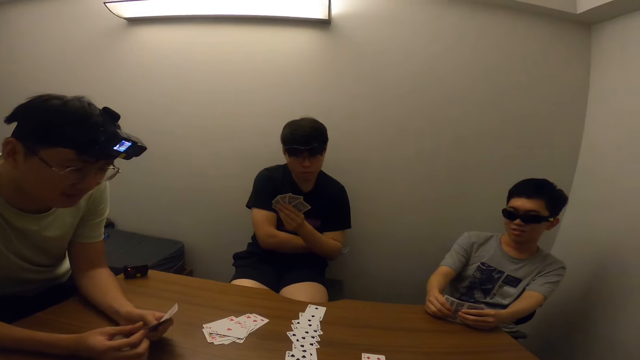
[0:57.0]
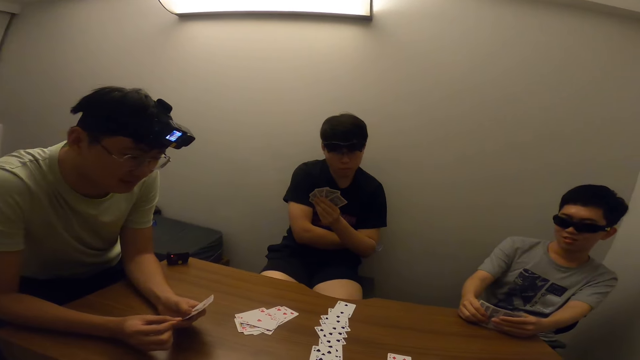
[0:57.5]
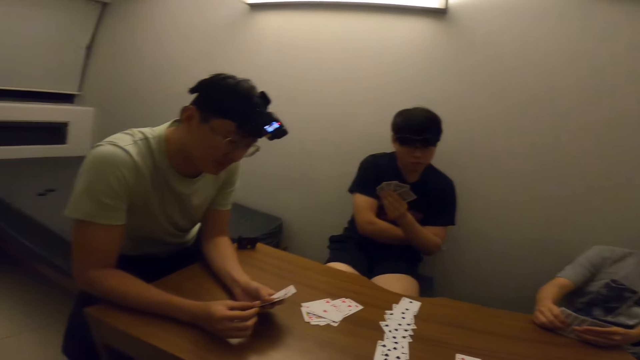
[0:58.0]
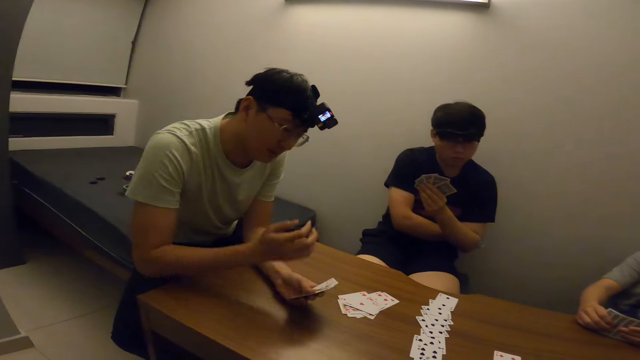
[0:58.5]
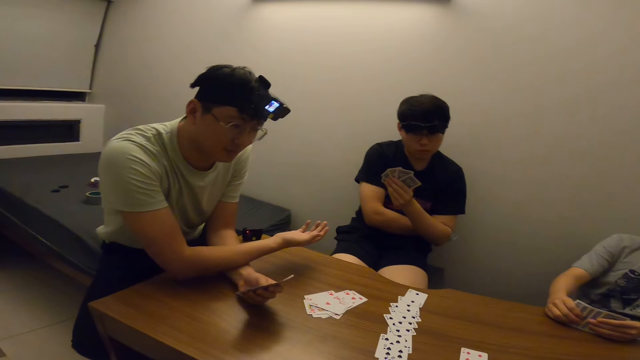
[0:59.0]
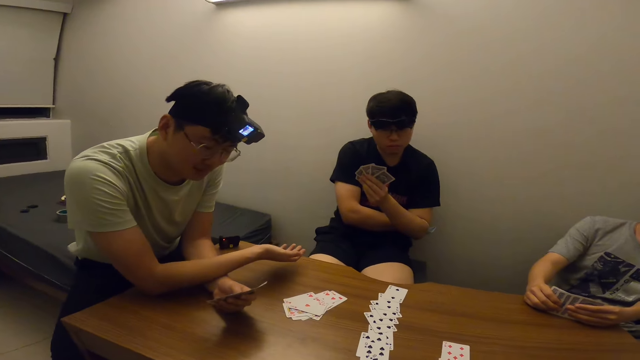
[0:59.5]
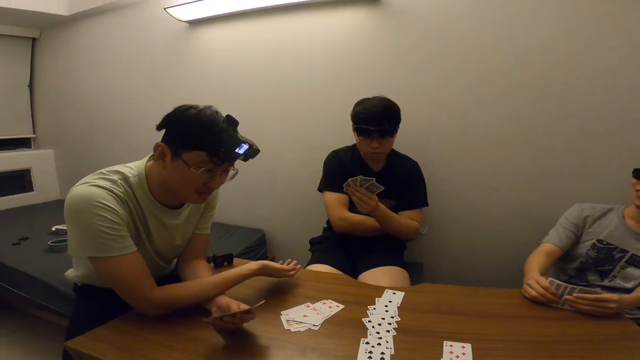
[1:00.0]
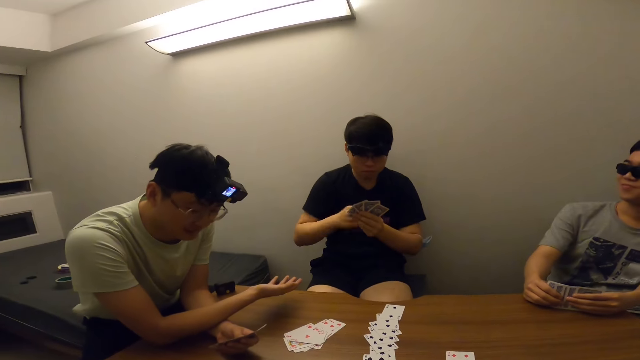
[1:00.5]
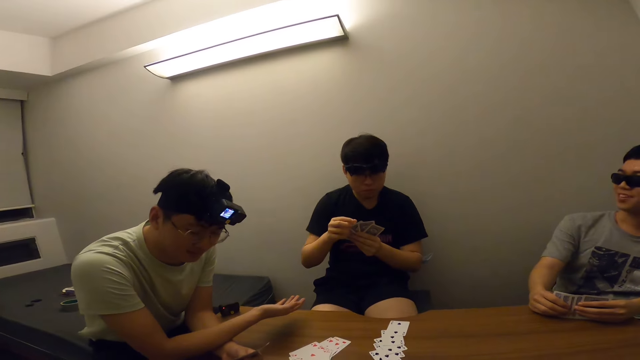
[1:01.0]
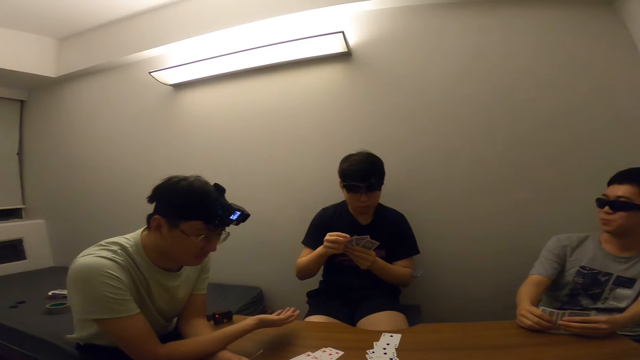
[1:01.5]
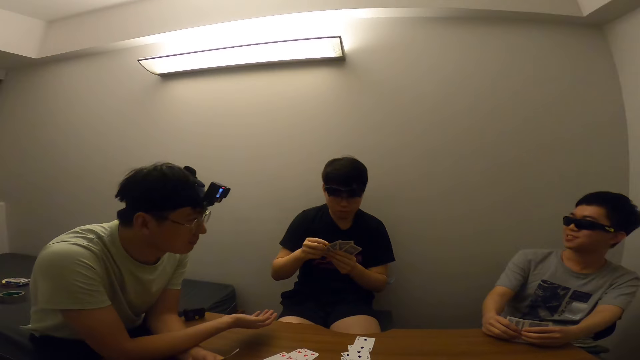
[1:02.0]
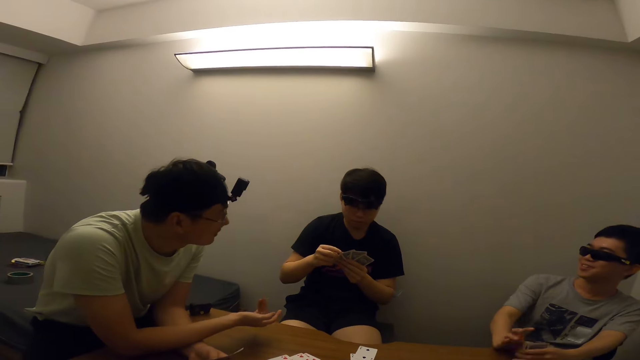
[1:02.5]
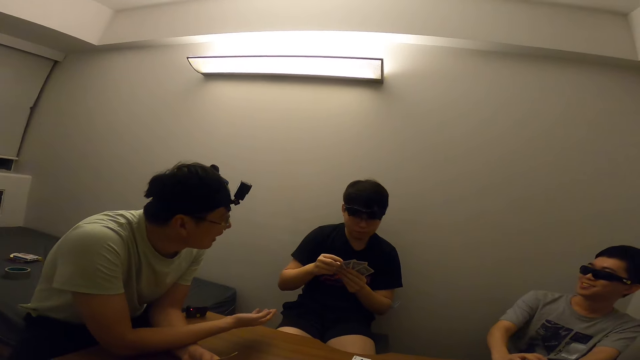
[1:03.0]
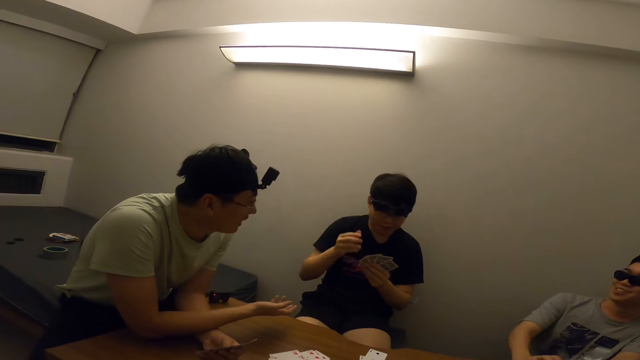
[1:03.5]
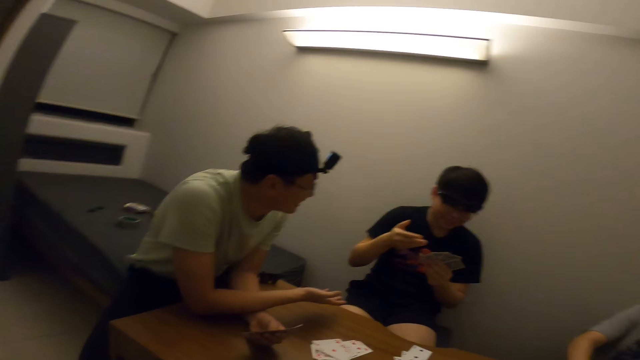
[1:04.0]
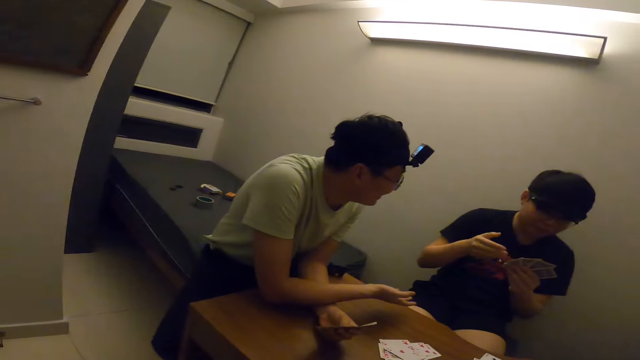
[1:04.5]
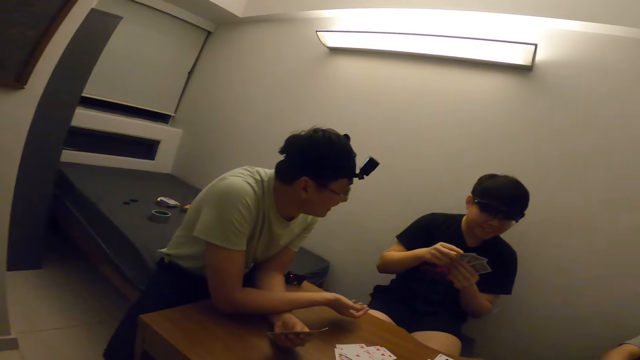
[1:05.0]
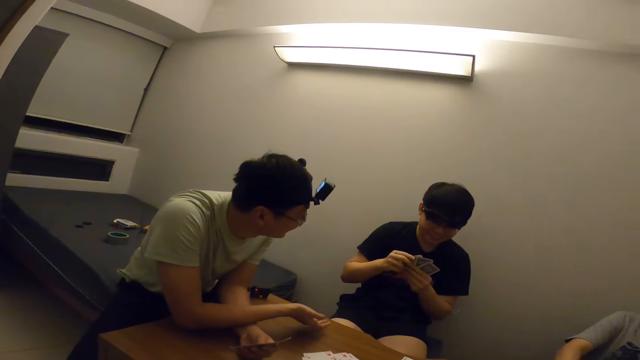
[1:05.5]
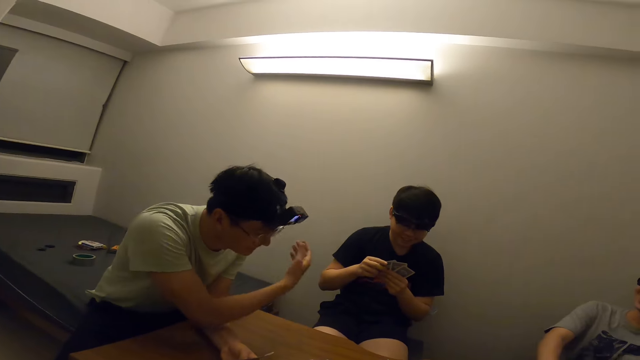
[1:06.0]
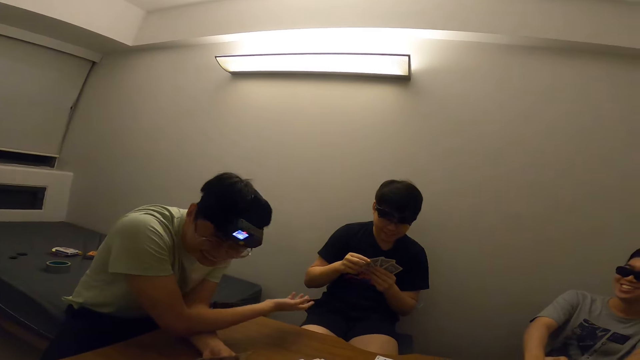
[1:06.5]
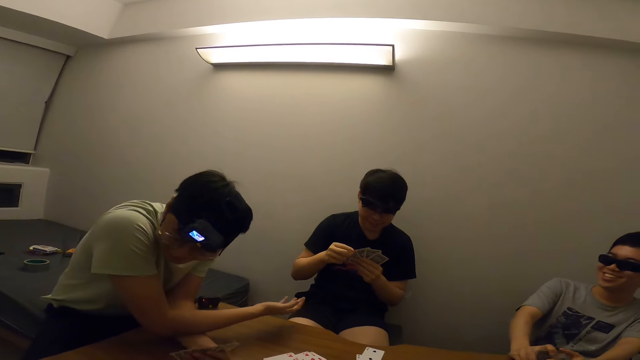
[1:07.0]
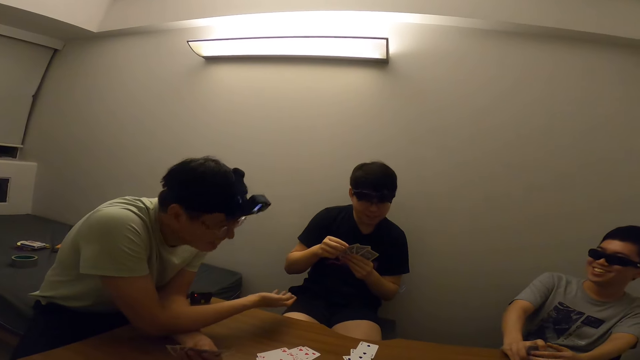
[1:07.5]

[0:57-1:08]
A man stretches his right hand towards another man. A third man interacts with the first man and interacts with the second man.

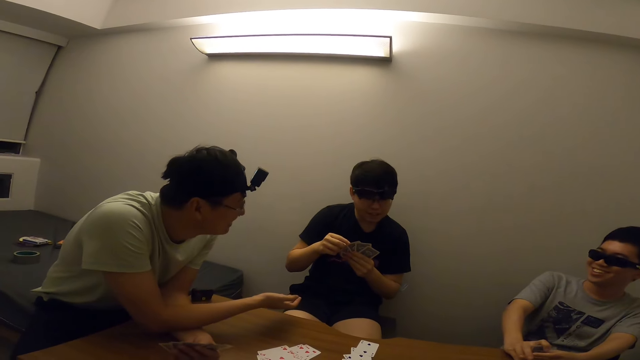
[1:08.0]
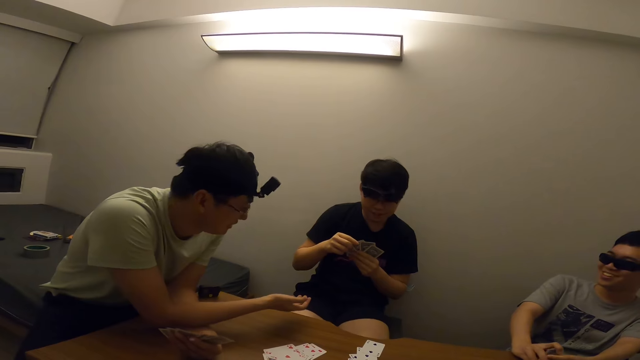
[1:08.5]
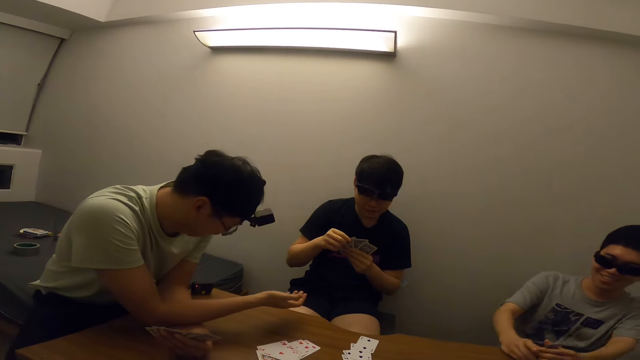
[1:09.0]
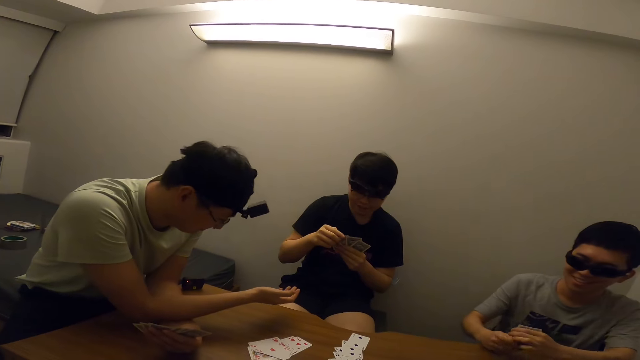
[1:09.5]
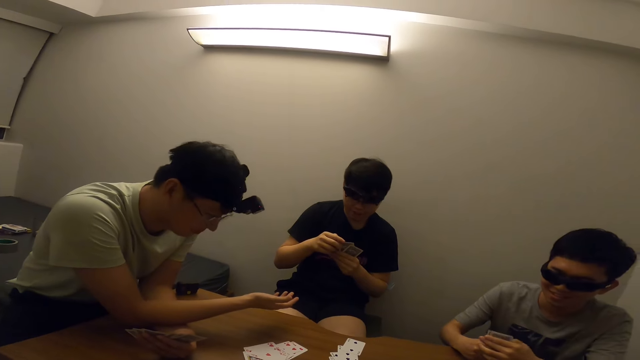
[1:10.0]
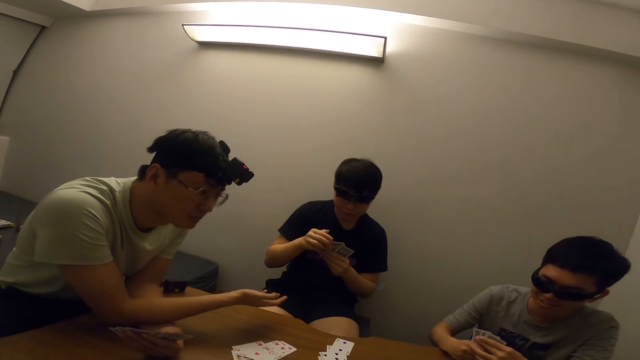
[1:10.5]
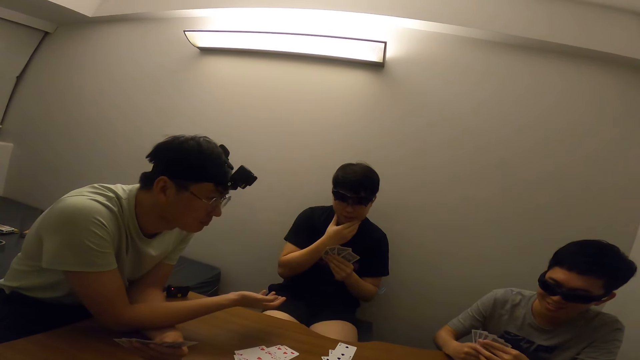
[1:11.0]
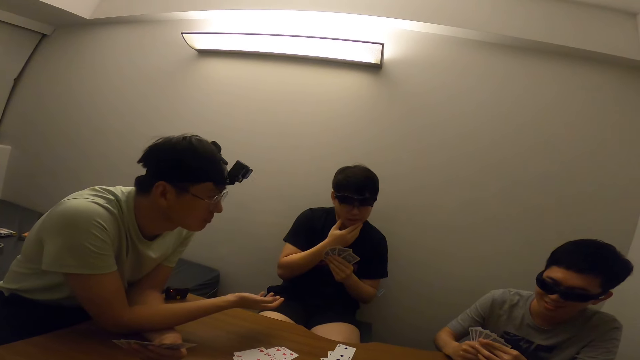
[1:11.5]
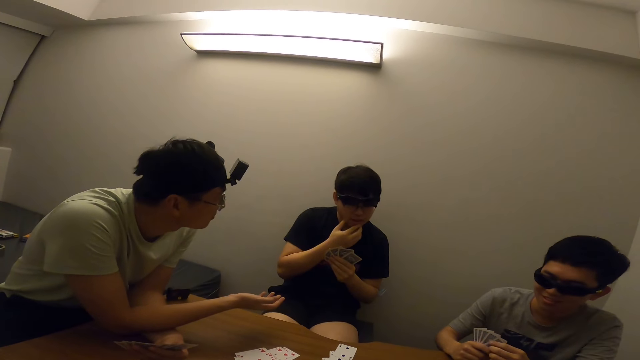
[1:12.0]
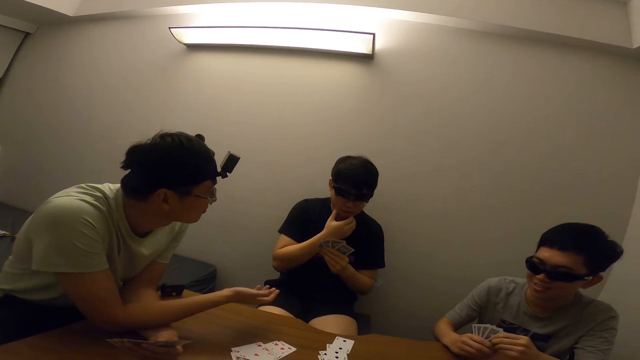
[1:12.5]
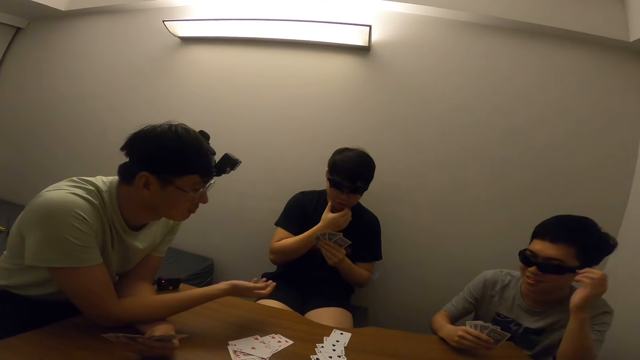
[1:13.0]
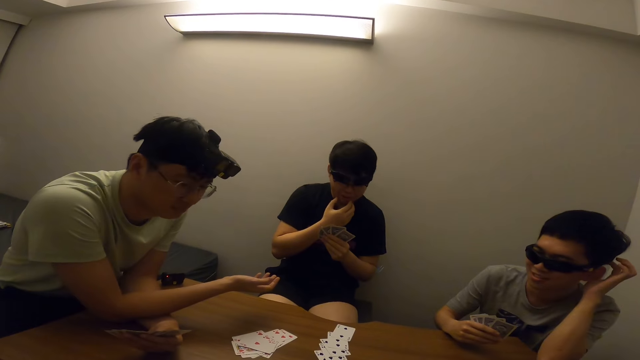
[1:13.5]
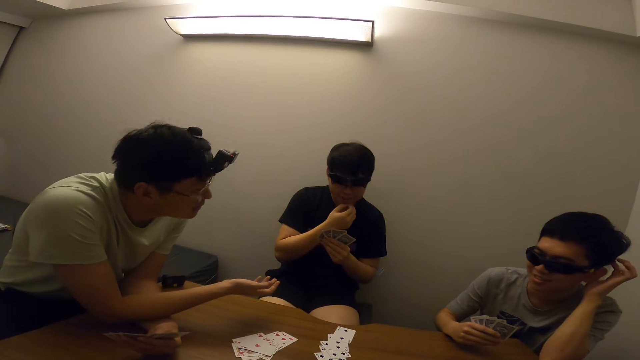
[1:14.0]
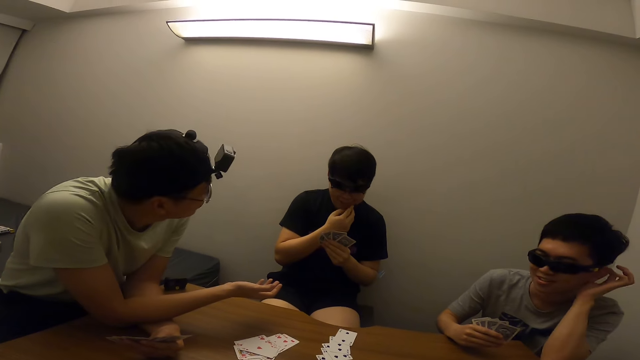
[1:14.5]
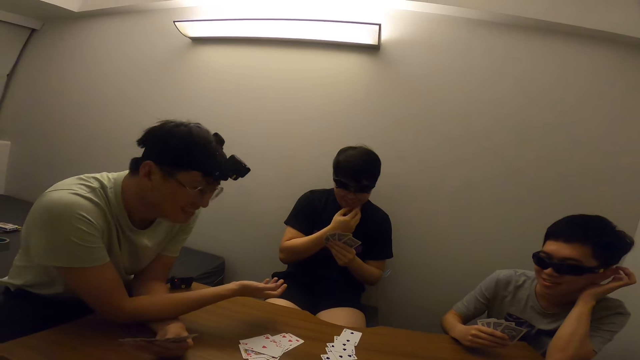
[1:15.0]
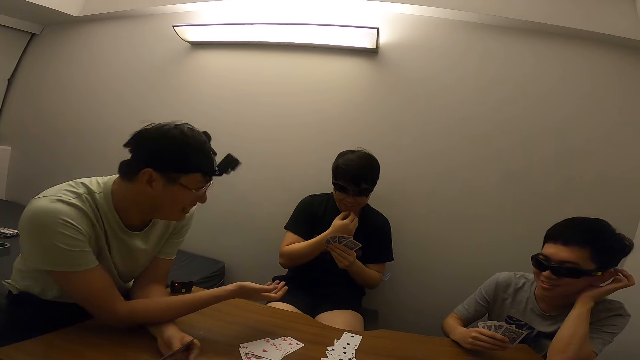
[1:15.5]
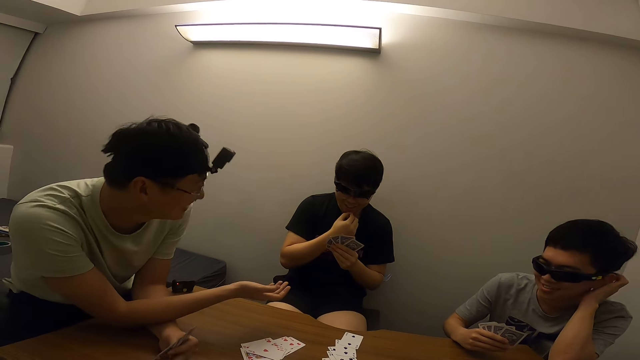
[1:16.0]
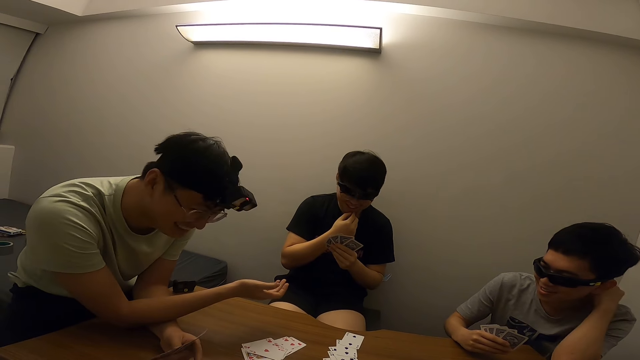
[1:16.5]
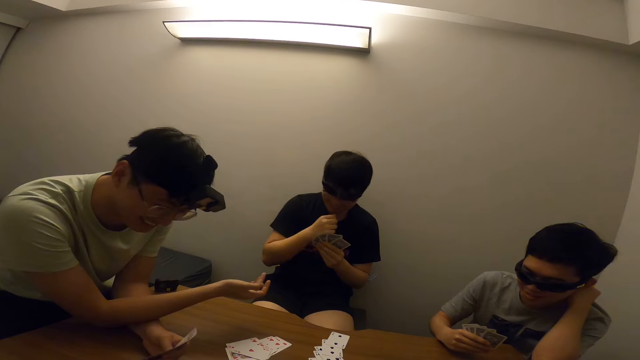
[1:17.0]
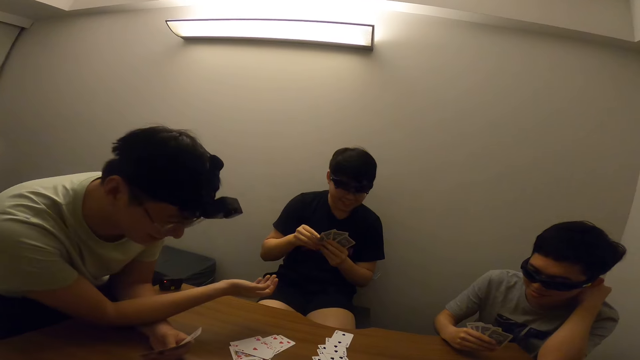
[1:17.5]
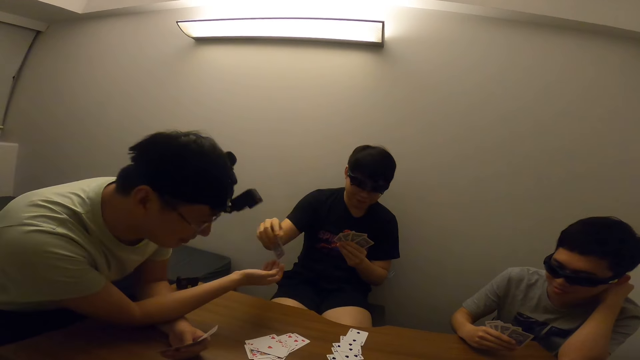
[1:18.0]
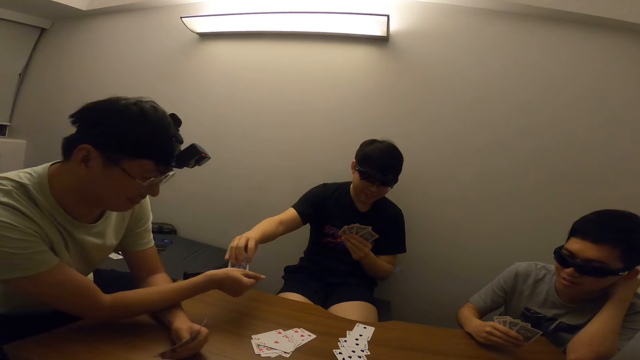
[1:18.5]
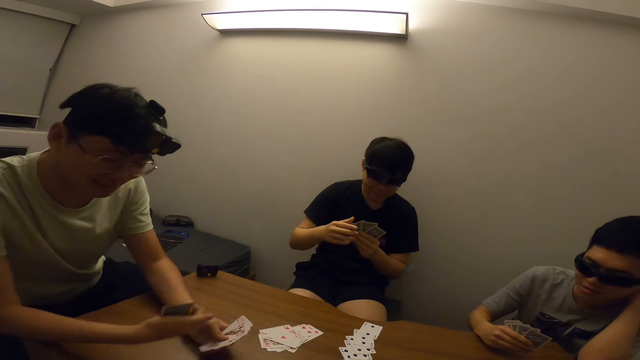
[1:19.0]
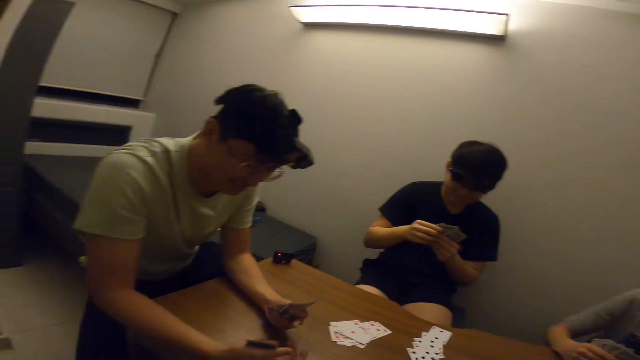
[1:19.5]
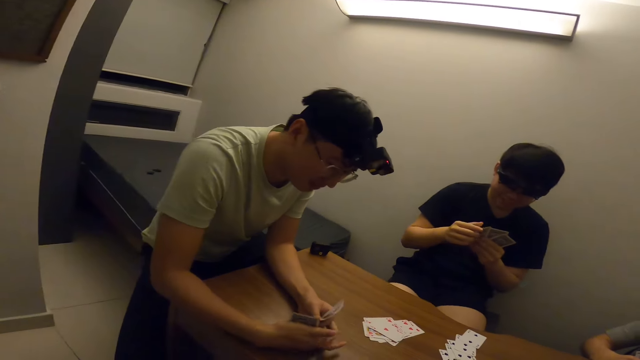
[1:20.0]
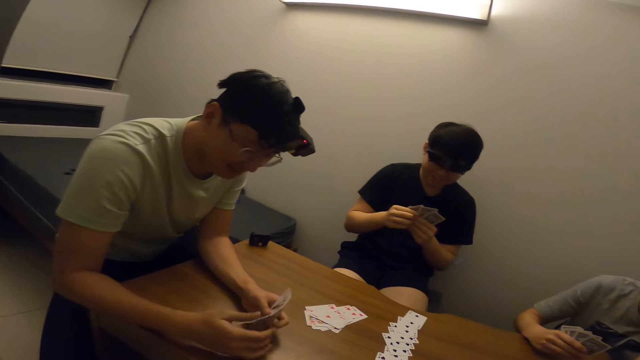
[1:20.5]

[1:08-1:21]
A man touches his face with his right hand. Another man touches his hair with his right hand. A man touches the cards on the table. The first man passes the card in his right hand to a third man.
